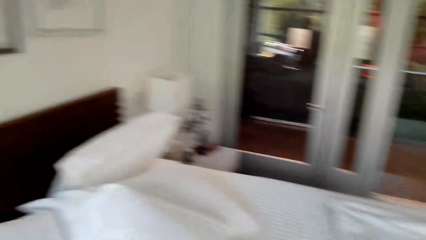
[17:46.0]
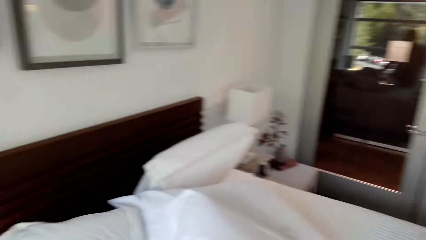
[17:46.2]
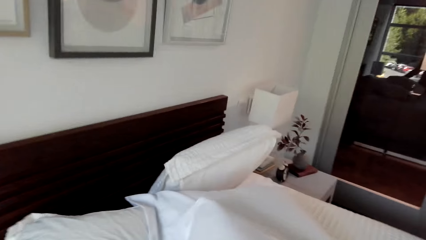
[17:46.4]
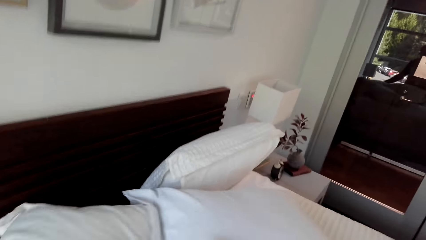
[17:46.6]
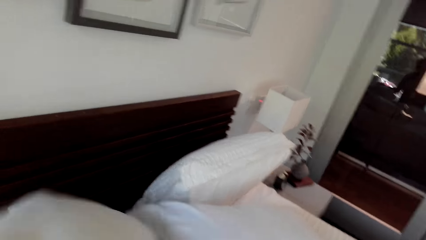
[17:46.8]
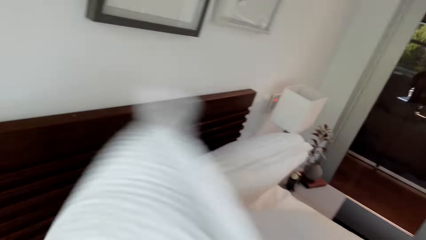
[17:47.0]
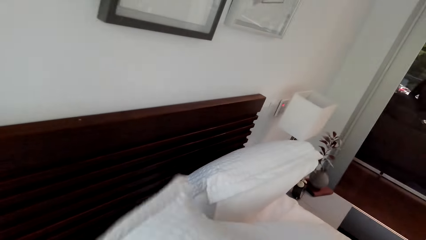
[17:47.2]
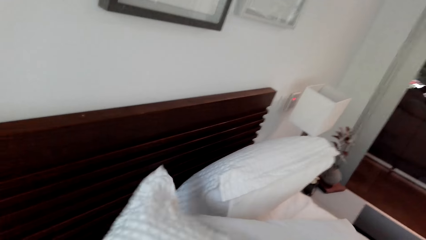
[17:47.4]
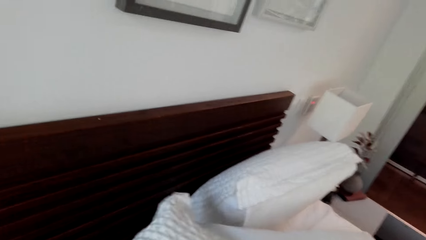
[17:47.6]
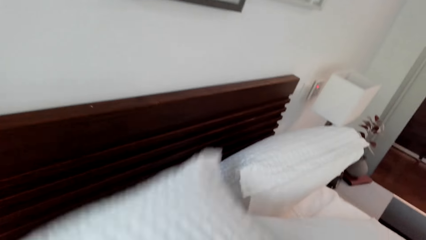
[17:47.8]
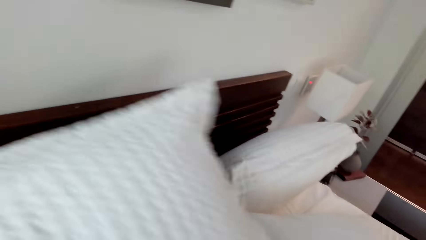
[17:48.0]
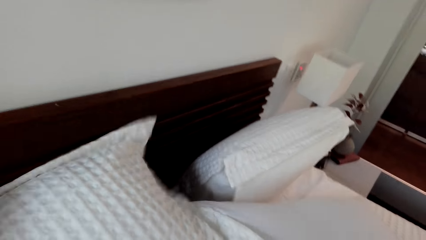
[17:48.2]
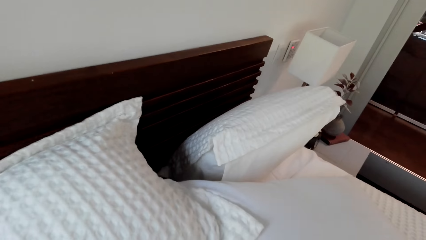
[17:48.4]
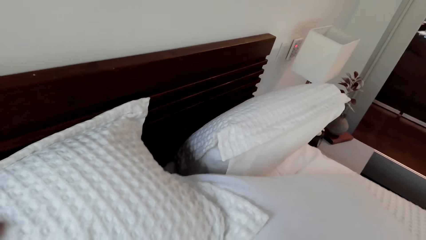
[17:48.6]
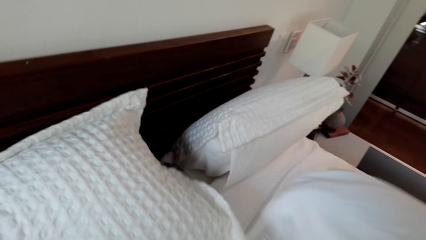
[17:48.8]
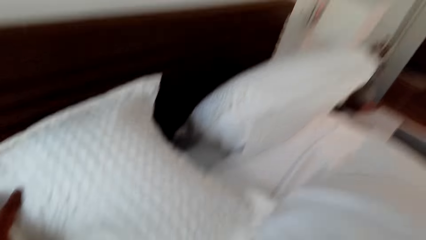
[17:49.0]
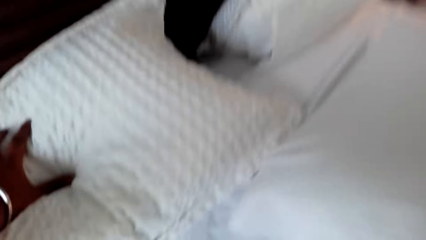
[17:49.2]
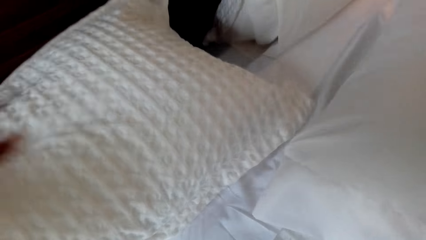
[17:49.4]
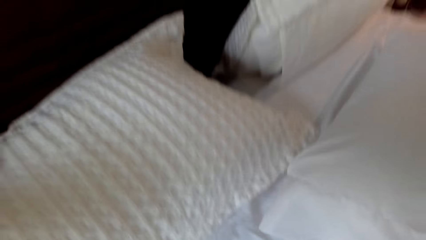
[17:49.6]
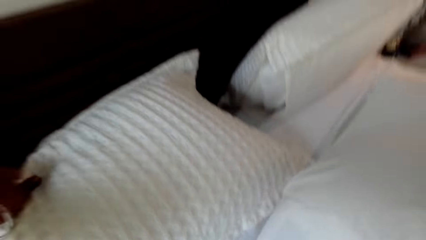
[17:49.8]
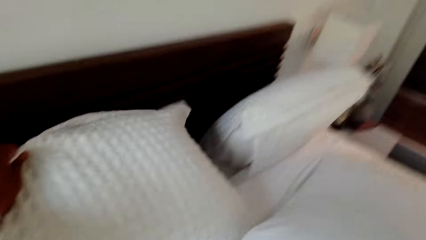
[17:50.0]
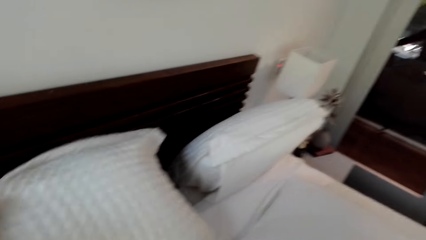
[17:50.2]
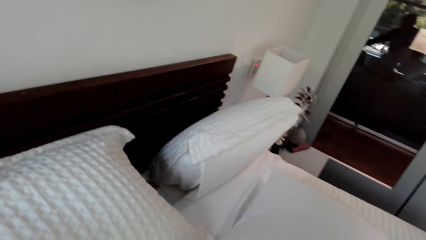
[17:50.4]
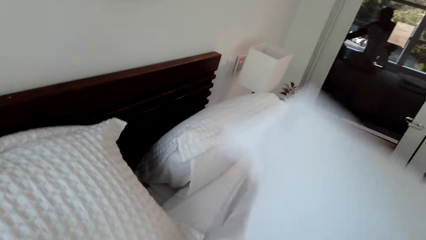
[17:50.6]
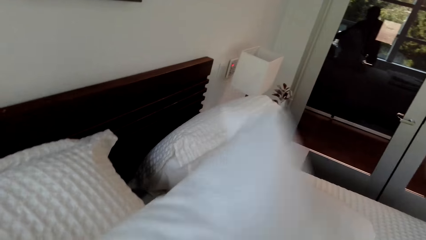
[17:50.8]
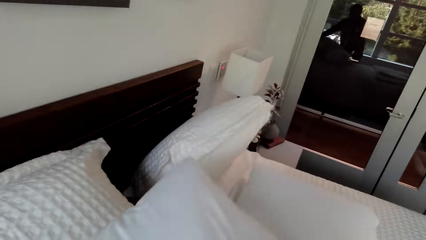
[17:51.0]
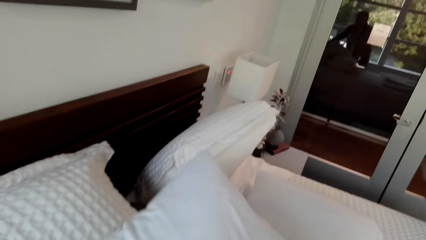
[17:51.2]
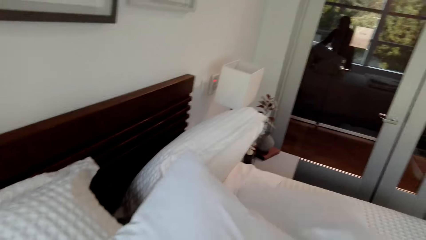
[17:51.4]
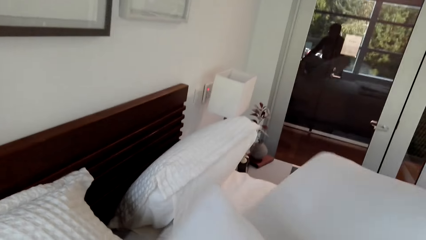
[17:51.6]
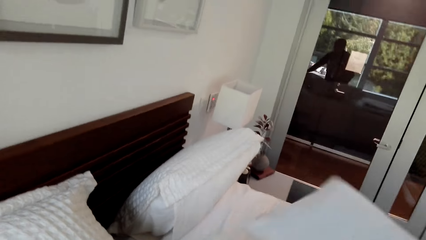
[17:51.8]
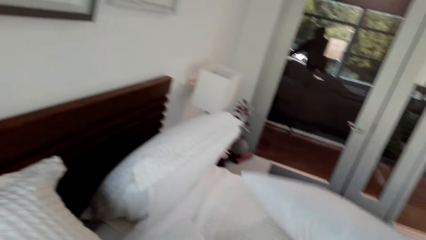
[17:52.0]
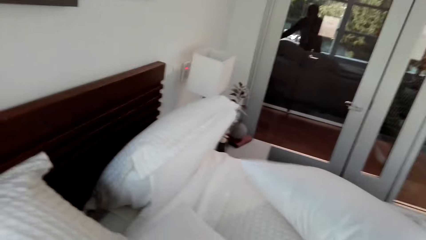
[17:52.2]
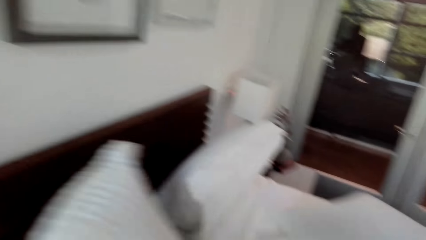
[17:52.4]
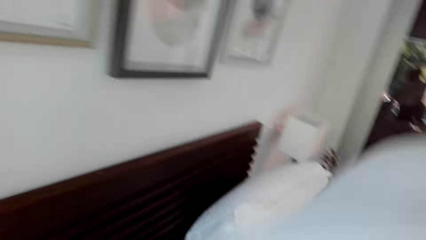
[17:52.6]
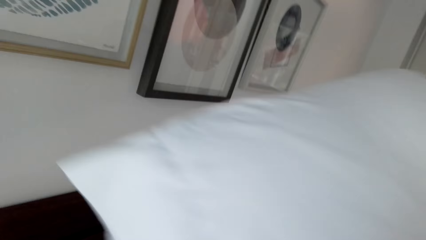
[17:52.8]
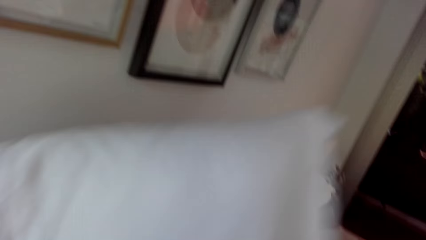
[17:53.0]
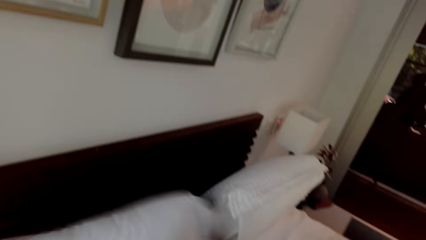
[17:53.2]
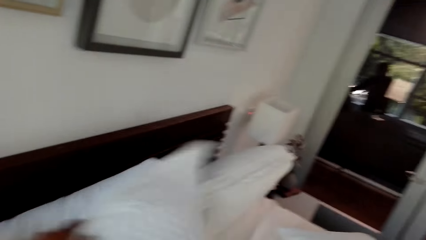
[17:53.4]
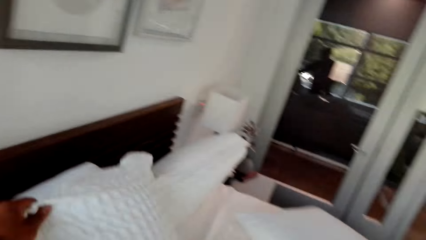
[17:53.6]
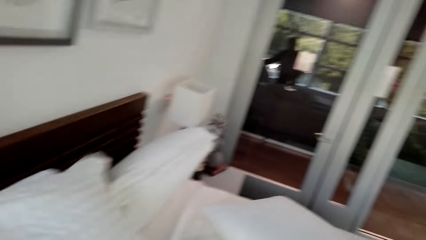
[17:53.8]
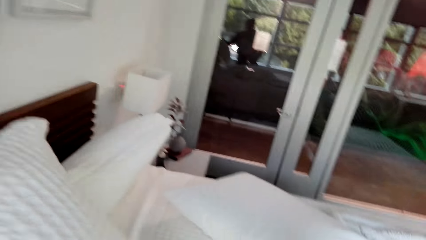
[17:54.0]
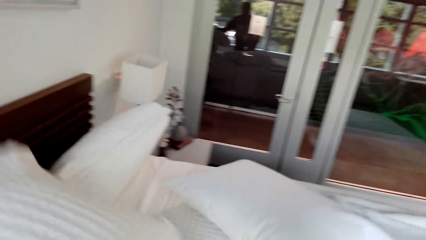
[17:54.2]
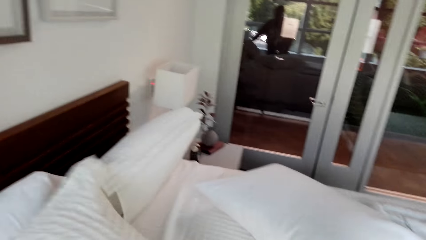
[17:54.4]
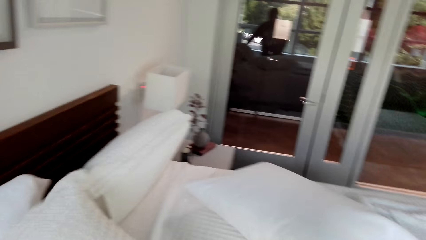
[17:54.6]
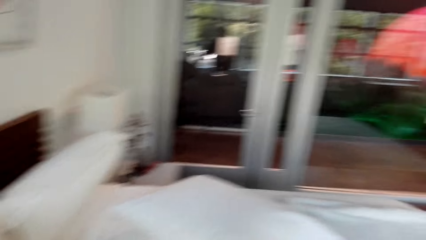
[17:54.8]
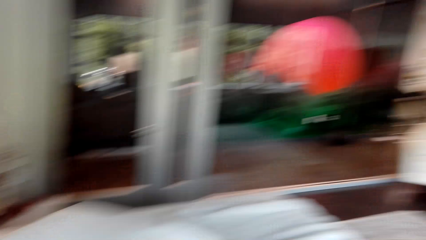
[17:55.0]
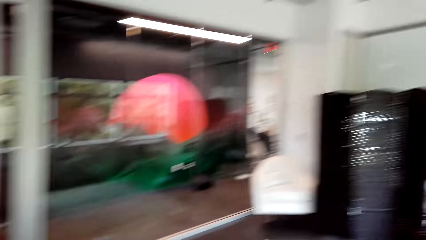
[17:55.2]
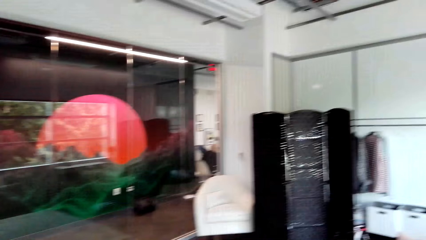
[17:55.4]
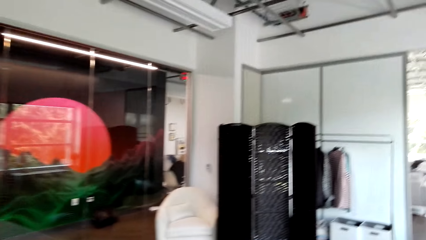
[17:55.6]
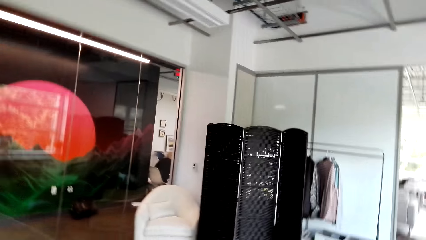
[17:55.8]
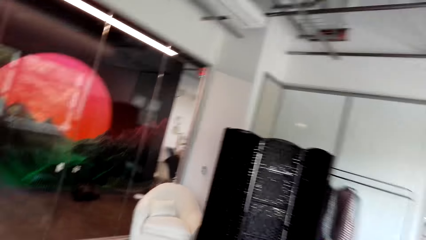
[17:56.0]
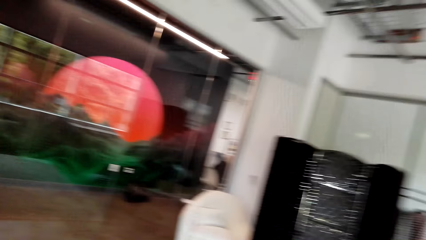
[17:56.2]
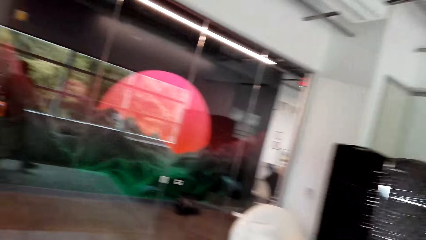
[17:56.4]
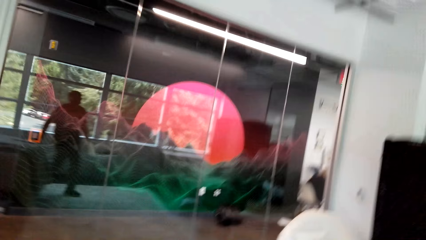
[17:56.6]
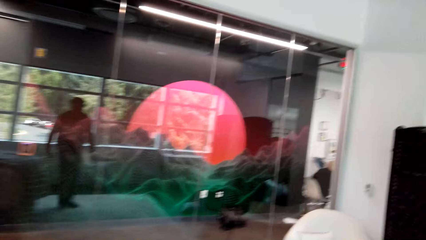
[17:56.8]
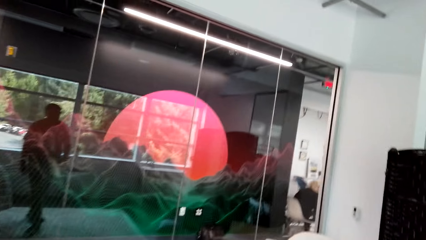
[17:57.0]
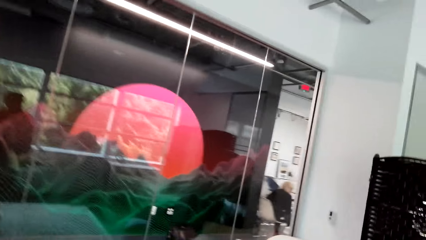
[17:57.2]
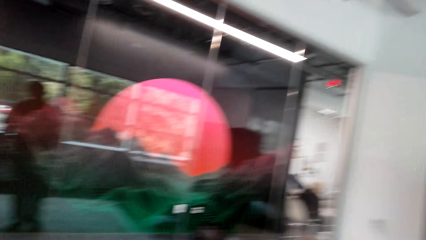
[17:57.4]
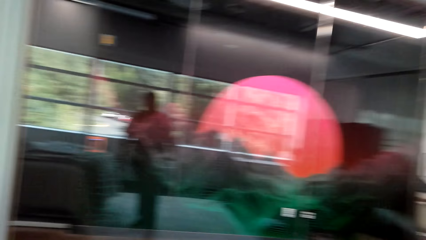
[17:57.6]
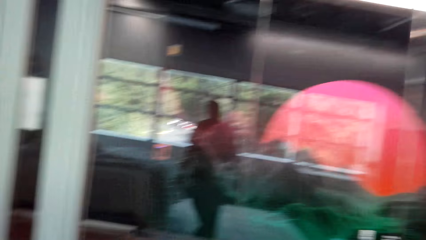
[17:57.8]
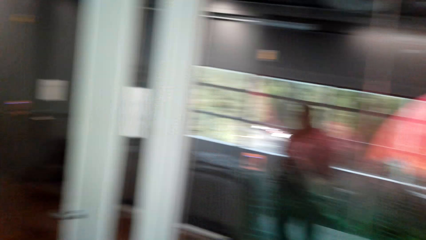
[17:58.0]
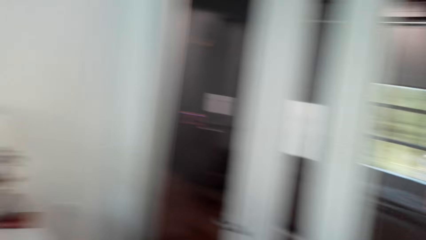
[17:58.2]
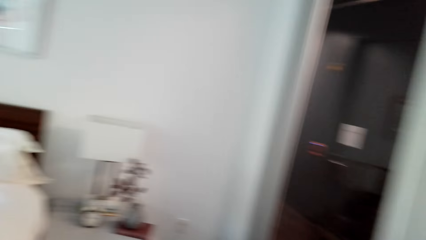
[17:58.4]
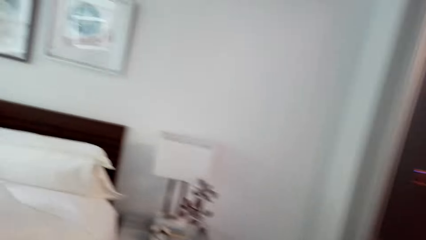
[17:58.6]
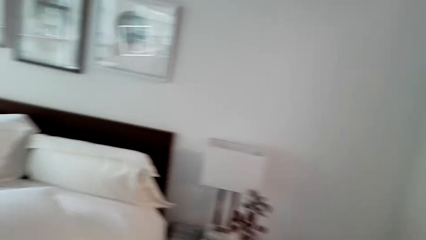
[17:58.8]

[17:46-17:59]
The camera wearer adjusts the pillows. They touch the pillows. They move the pillows on the bed. They turn around and walk around.

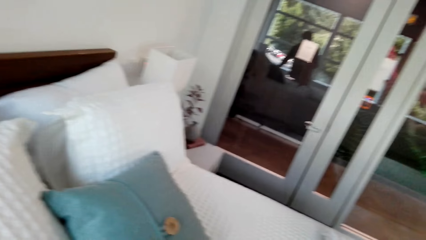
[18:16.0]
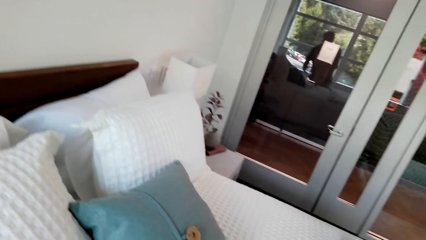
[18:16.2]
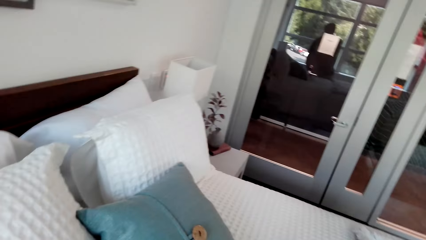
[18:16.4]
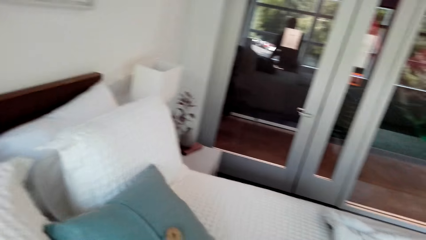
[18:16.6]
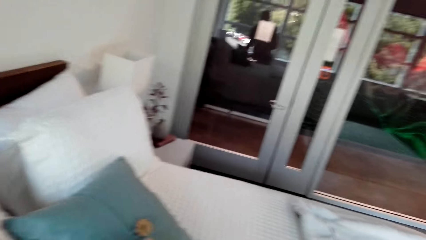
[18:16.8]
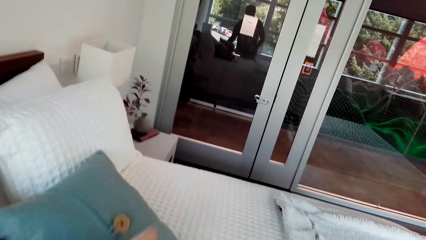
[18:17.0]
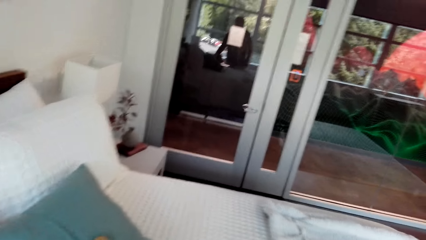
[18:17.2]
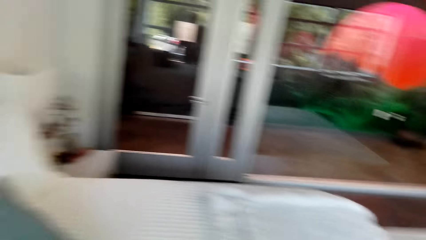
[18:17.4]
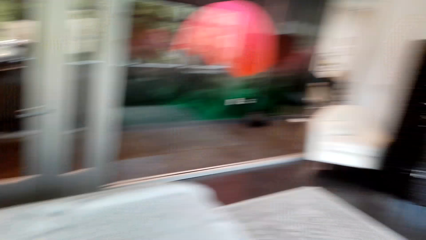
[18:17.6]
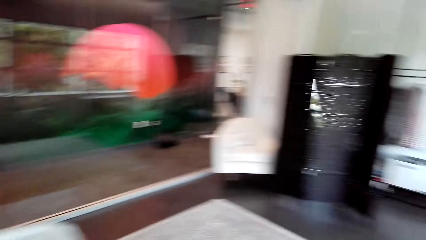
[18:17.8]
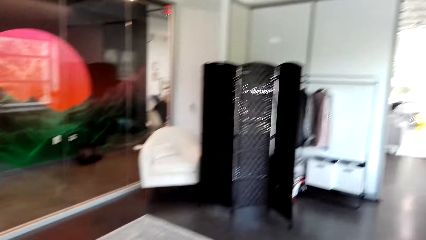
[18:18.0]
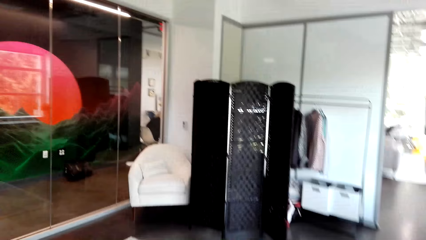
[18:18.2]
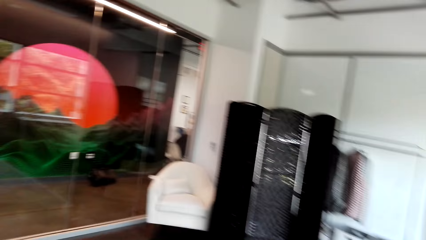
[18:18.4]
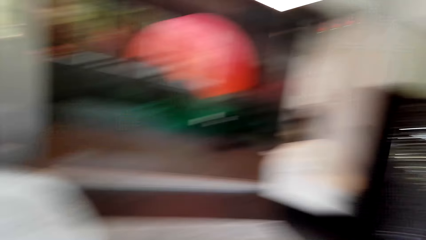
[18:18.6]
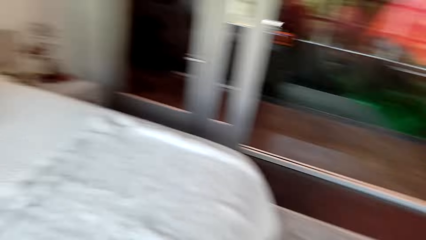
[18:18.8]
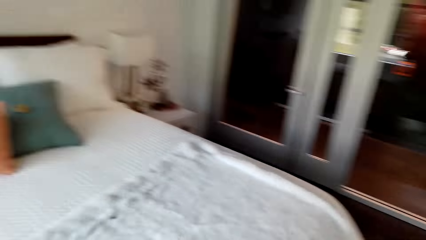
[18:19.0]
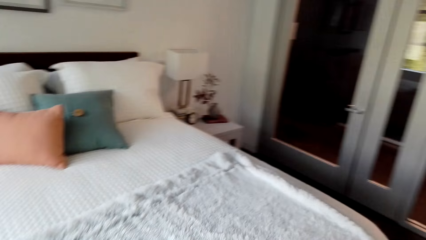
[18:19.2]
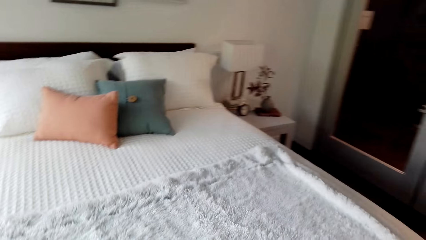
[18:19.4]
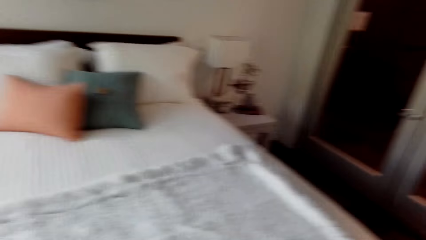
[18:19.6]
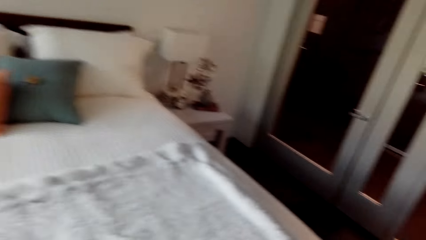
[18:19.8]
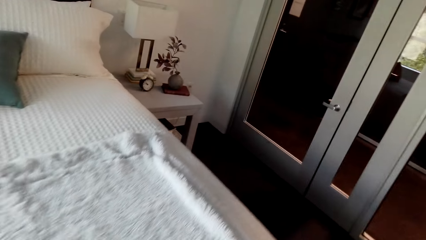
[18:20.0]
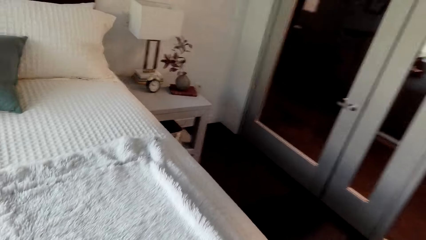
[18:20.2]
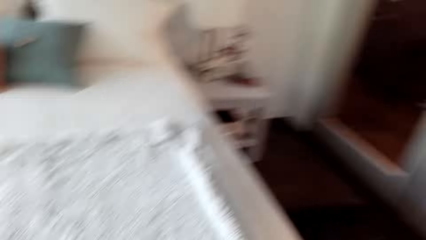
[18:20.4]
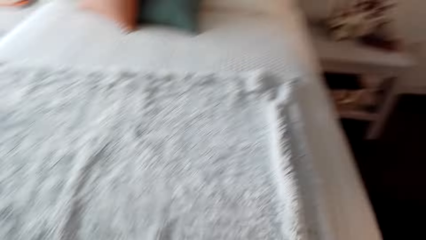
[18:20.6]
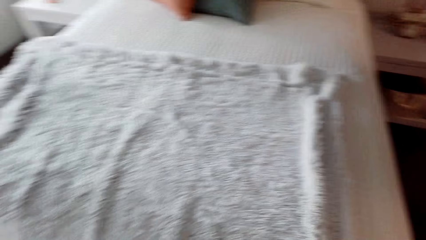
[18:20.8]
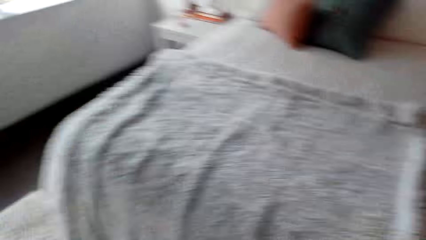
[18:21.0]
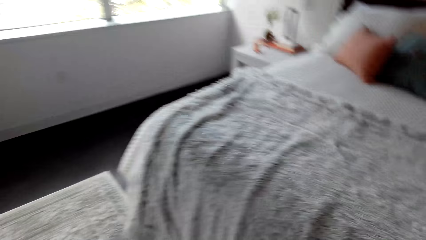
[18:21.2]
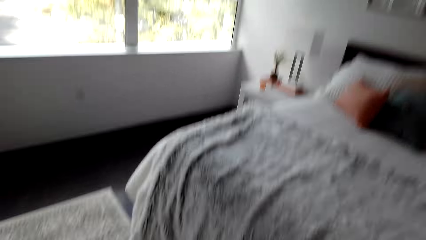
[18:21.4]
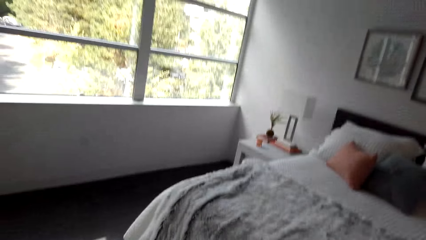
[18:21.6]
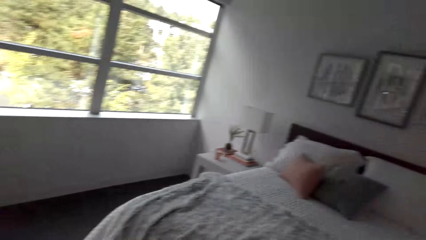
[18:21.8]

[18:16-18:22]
The camera wearer puts the pillow in the bed. They turn. They look at the bed.
